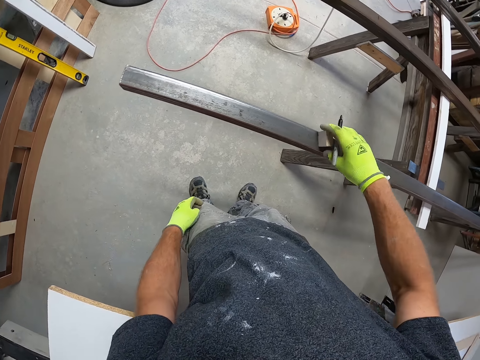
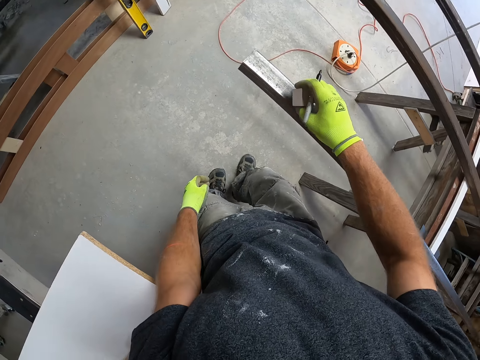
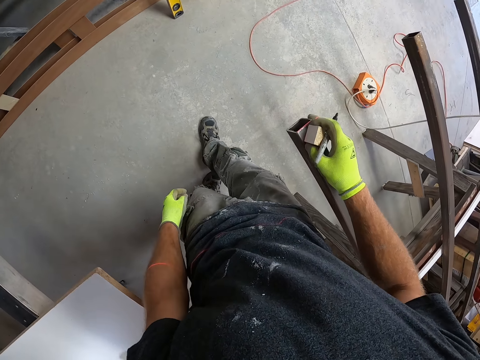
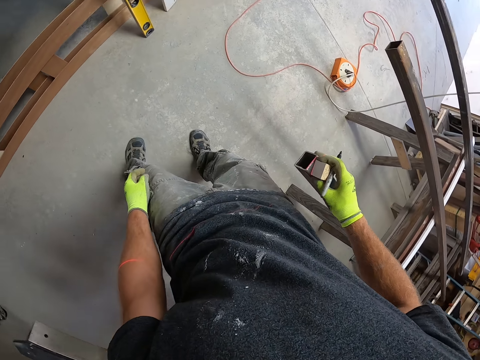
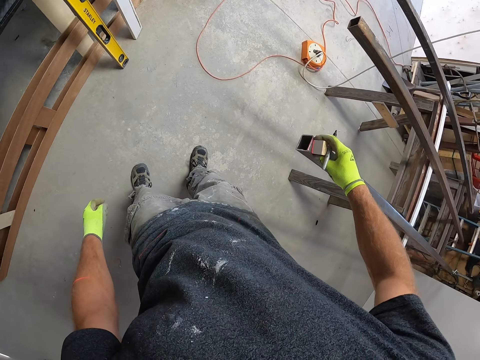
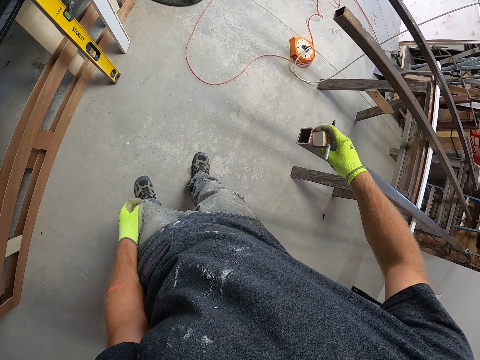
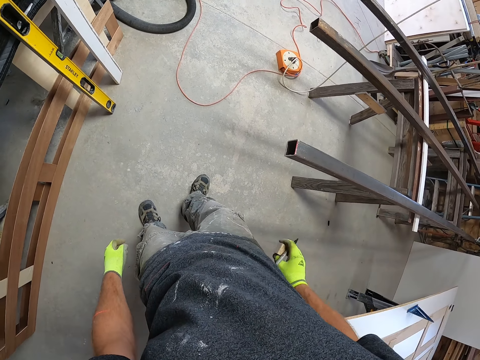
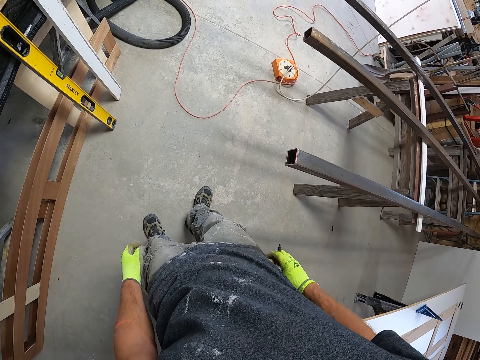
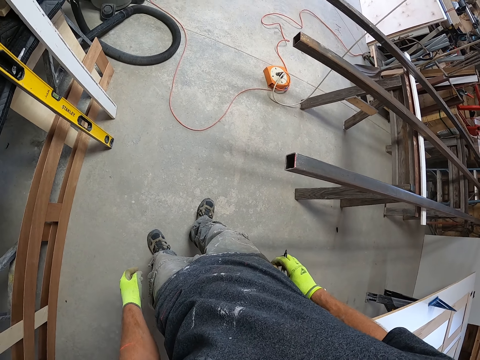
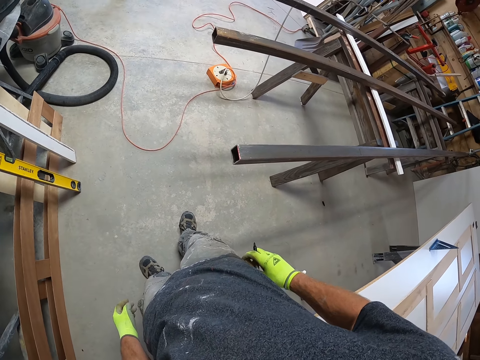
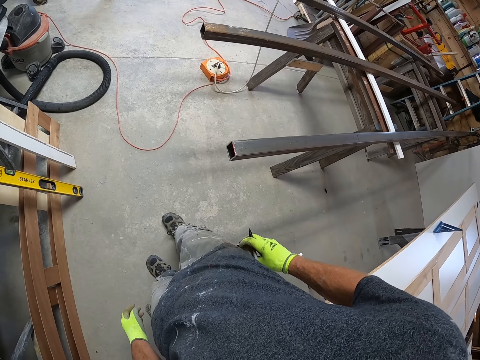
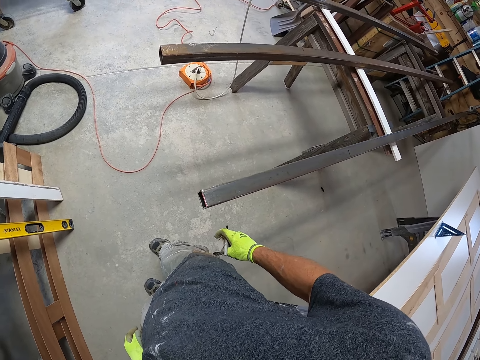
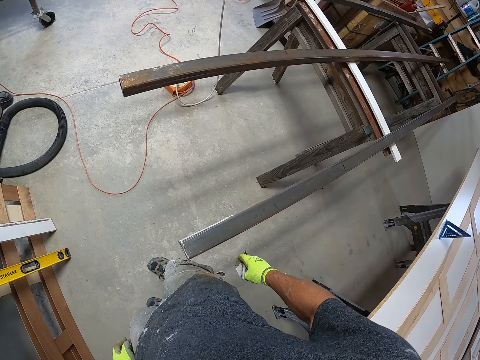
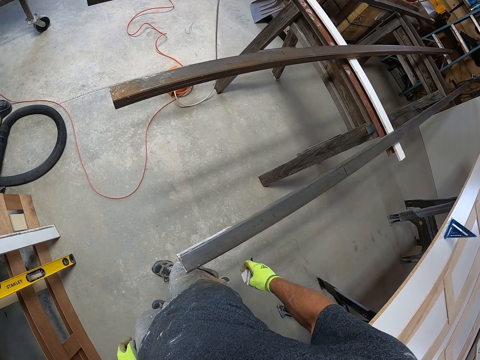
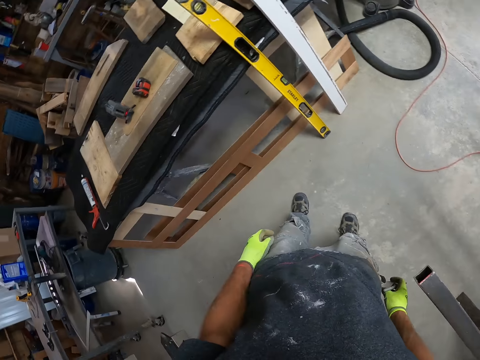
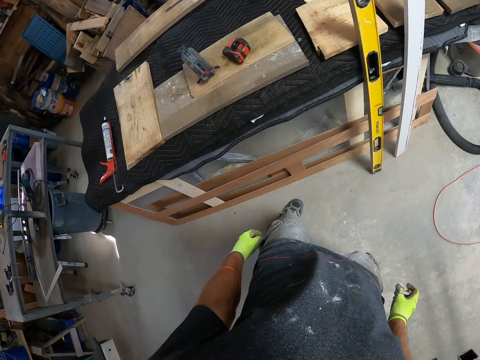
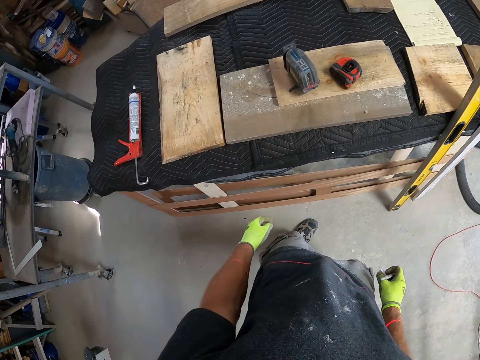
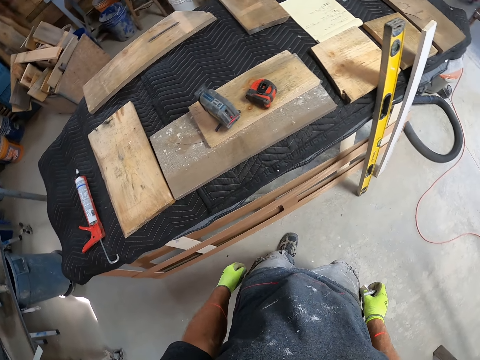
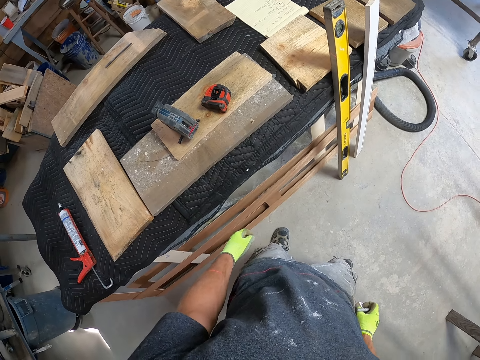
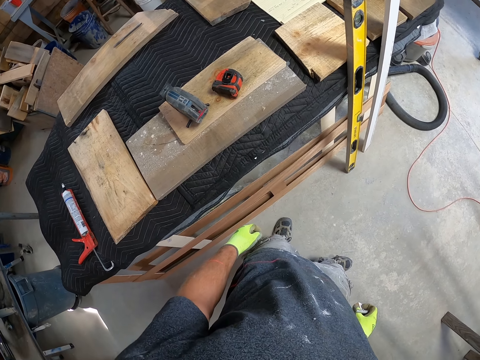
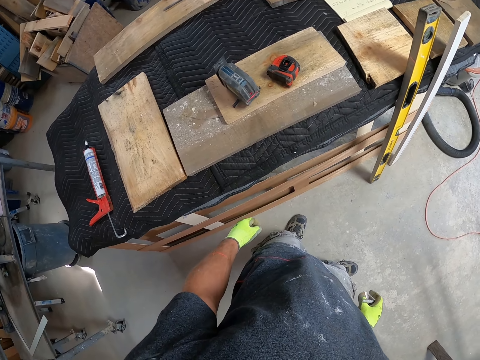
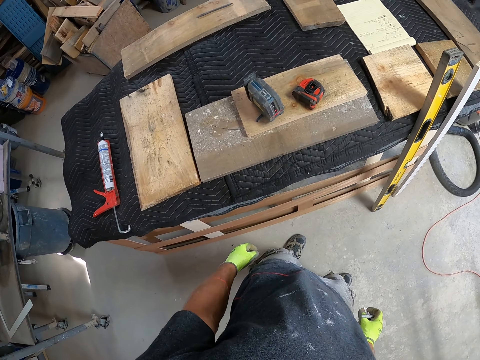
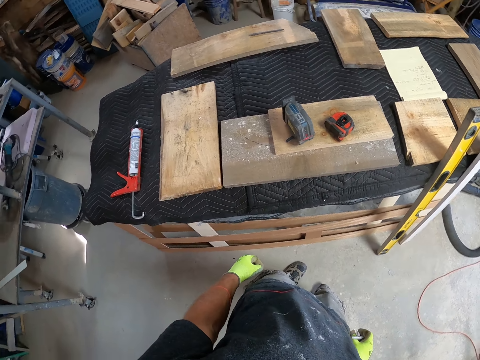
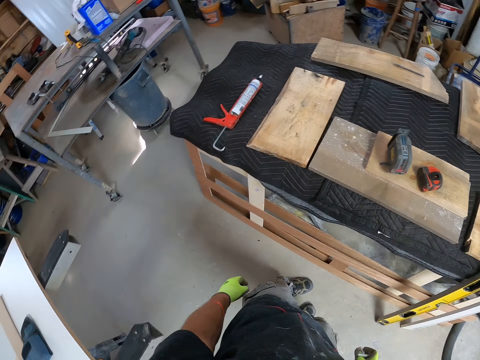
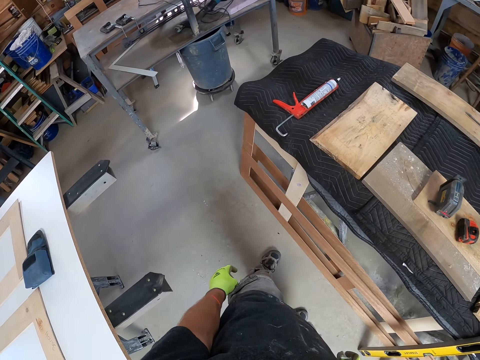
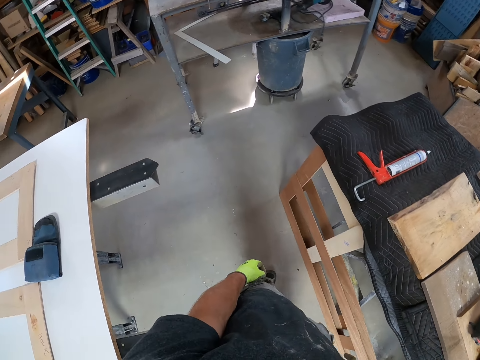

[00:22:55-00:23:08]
The camera wearer adjusts the wood on the iron. They remove the wood from the table. They look at the metal. They look around the workshop.

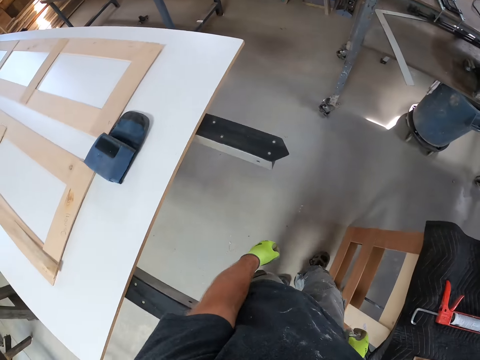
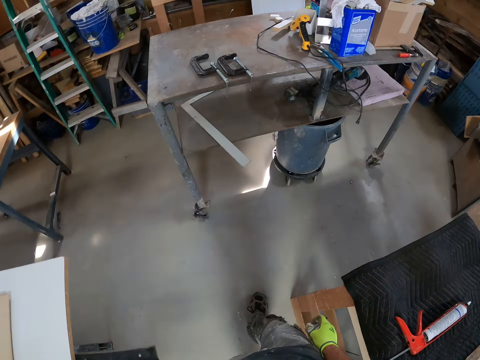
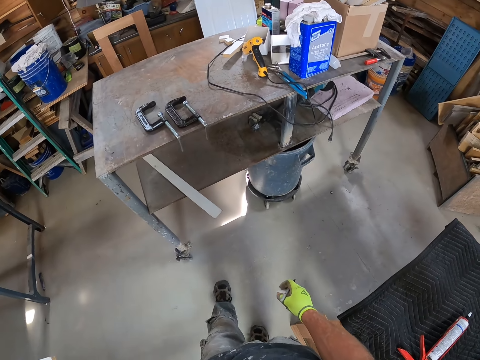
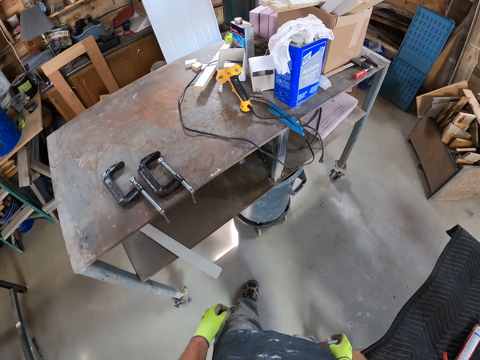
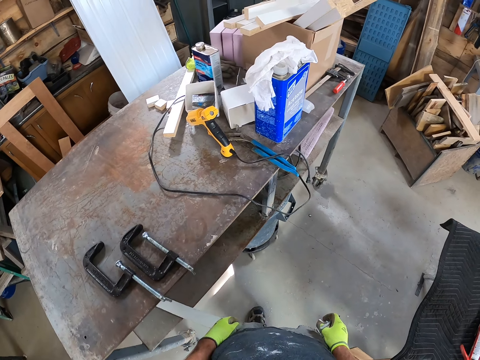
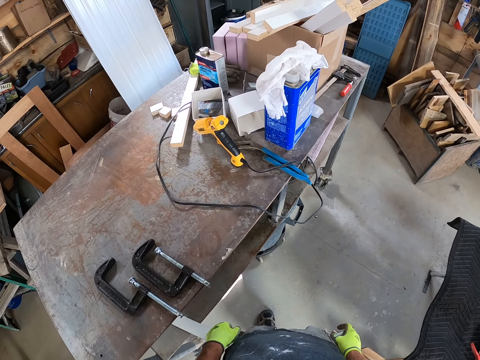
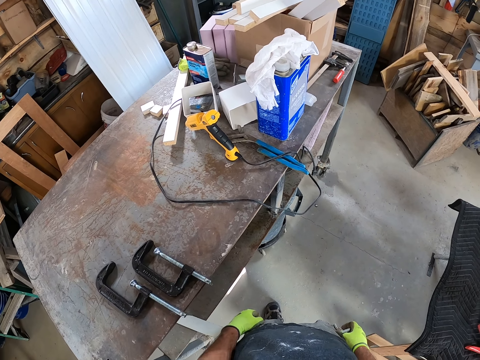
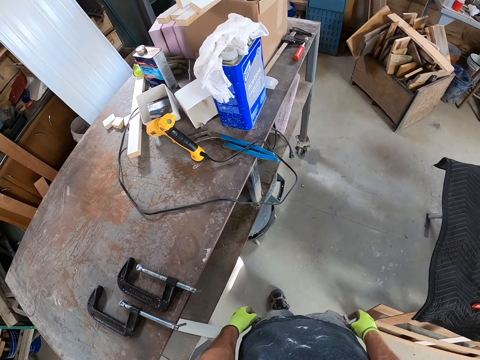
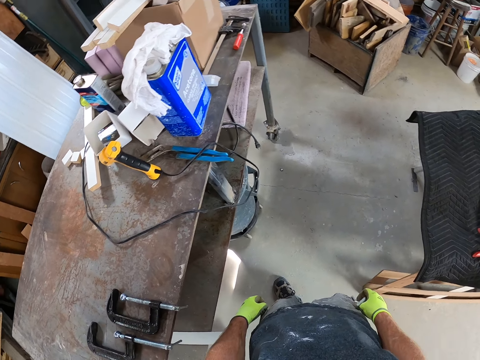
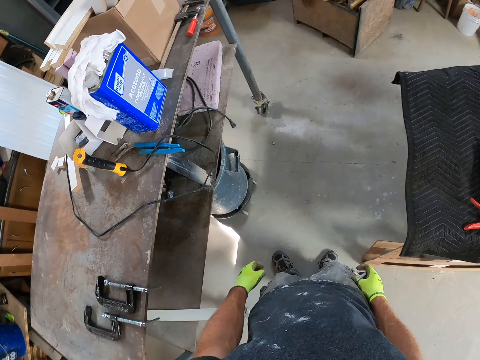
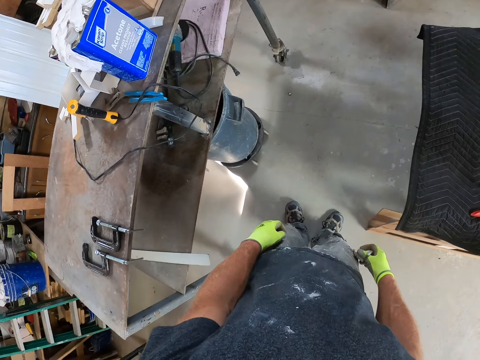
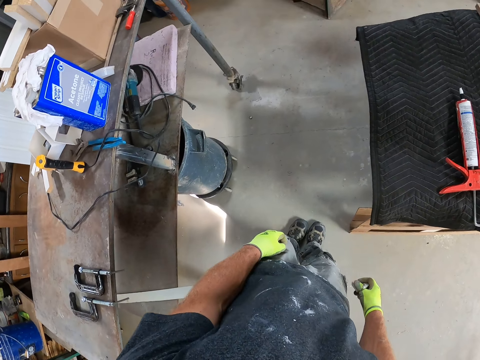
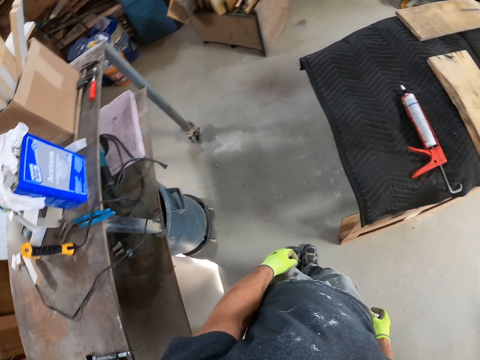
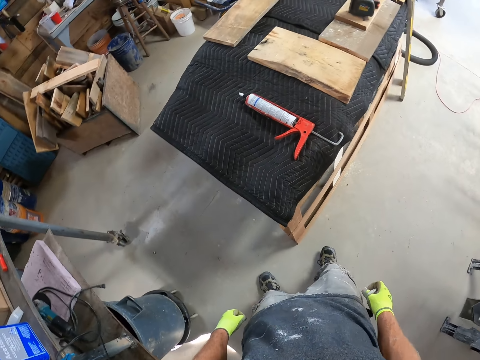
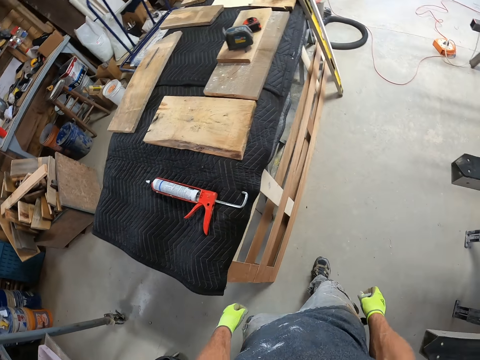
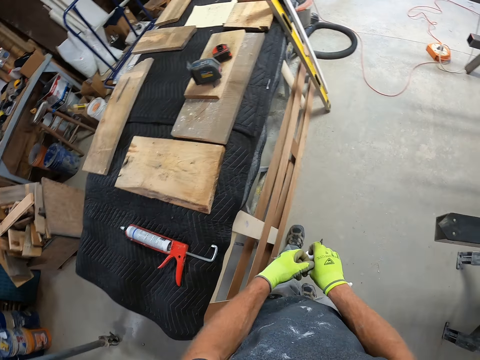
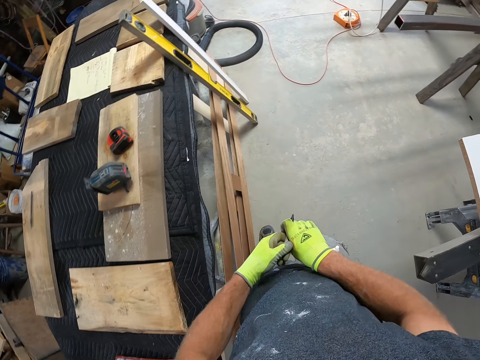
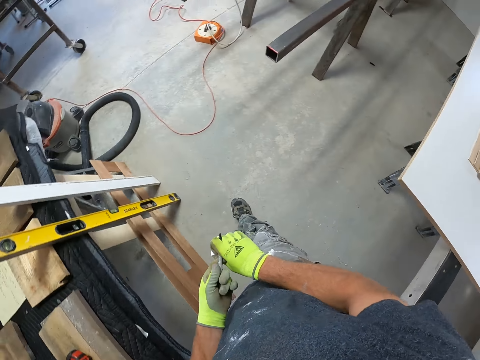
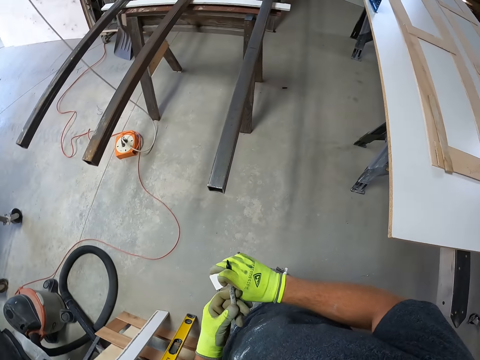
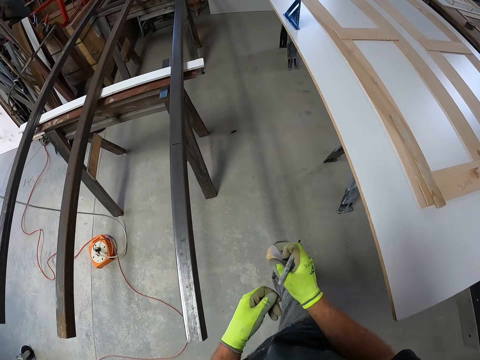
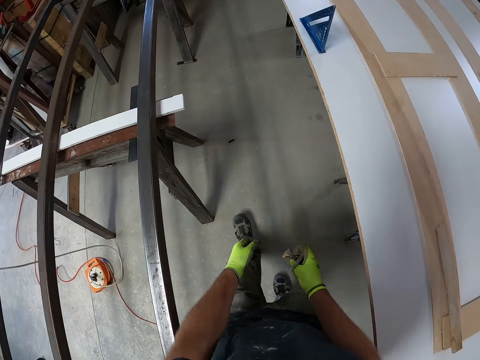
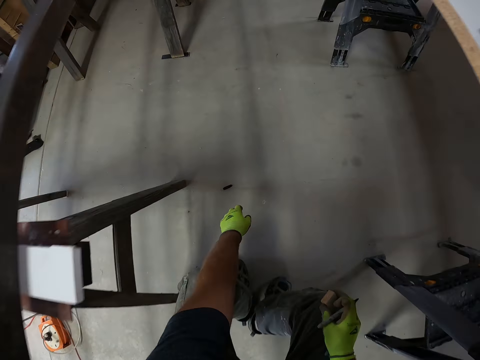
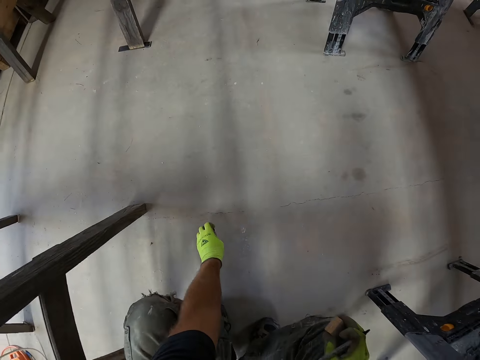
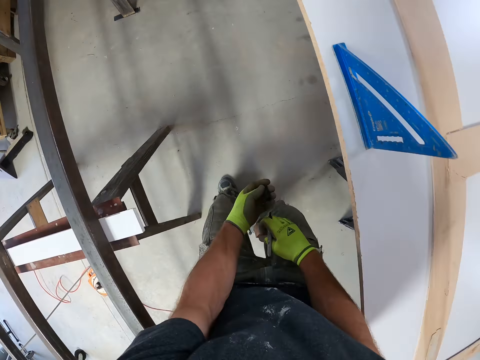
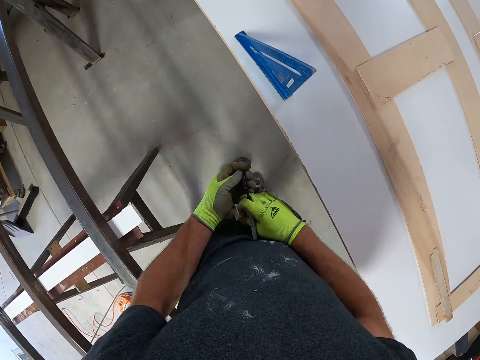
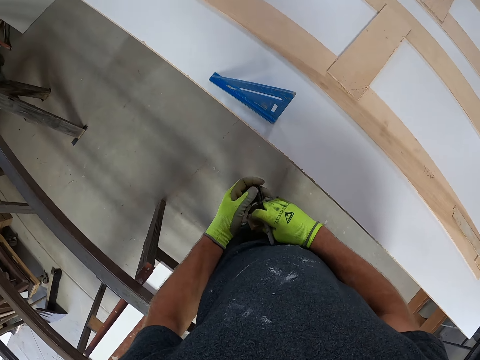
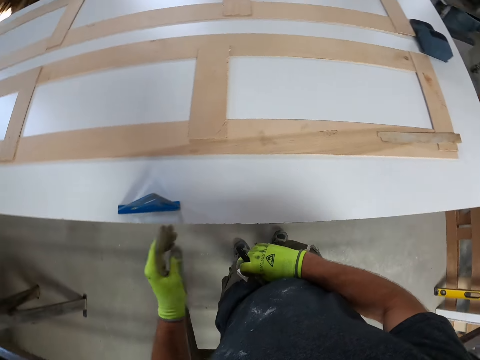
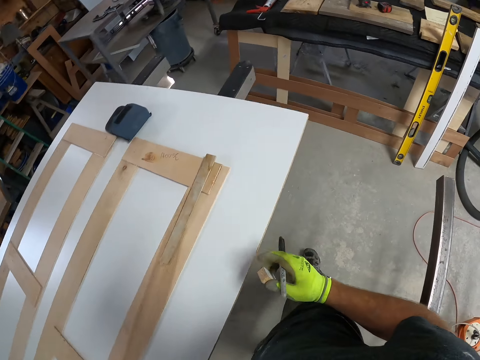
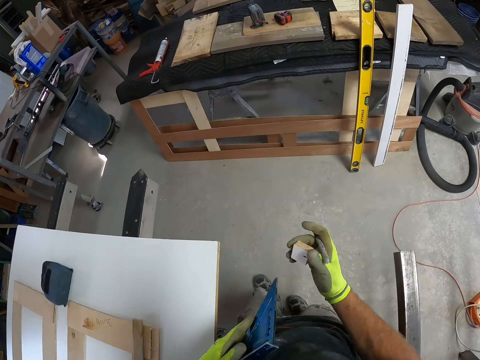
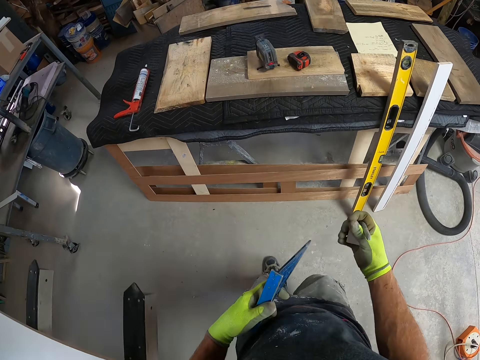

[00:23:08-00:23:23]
The camera wearer walks in the workshop. They take the pen's lid. They close the pen lid. They pick a blue measuring tool from the table top.
